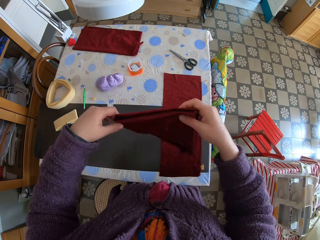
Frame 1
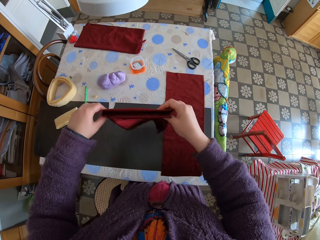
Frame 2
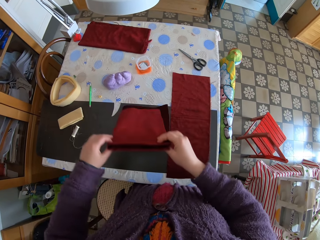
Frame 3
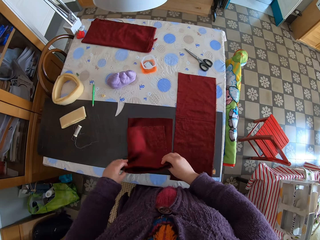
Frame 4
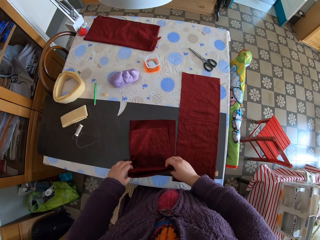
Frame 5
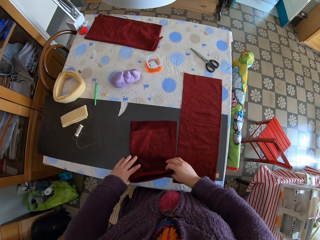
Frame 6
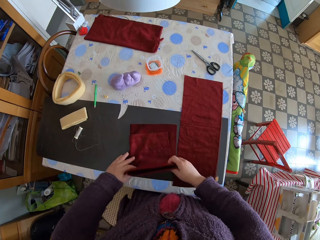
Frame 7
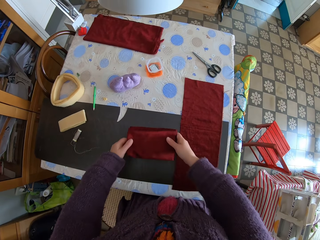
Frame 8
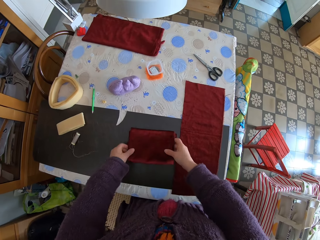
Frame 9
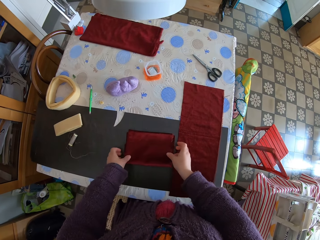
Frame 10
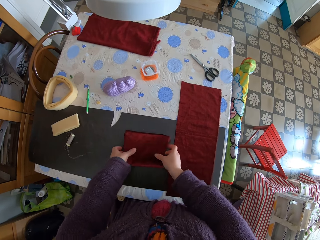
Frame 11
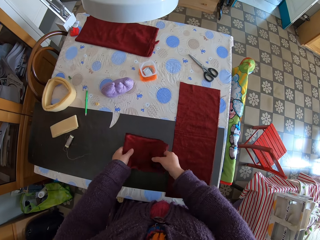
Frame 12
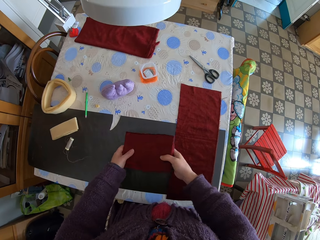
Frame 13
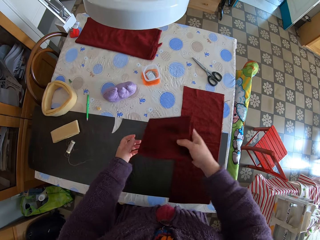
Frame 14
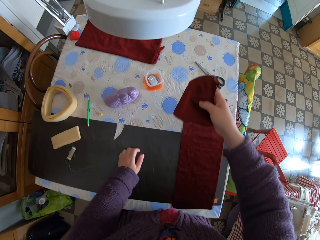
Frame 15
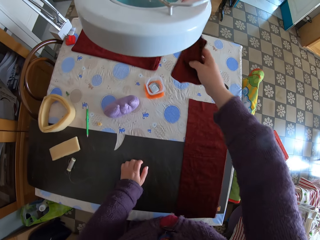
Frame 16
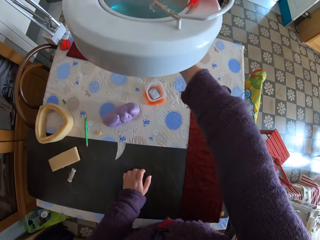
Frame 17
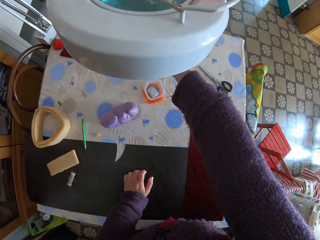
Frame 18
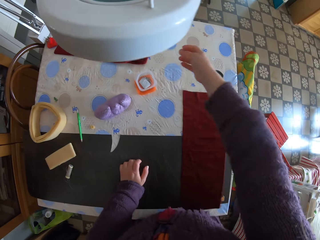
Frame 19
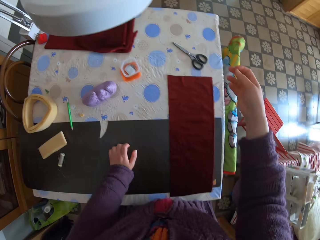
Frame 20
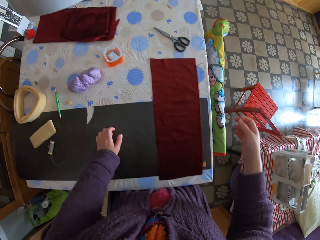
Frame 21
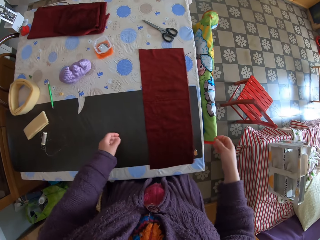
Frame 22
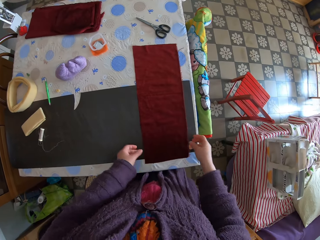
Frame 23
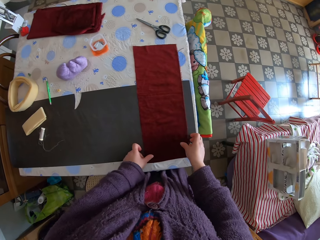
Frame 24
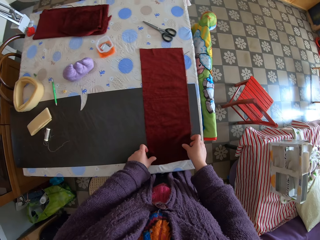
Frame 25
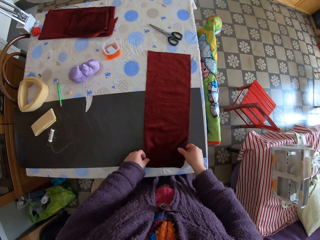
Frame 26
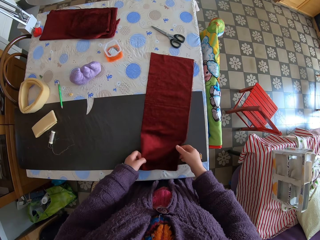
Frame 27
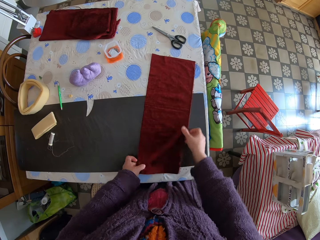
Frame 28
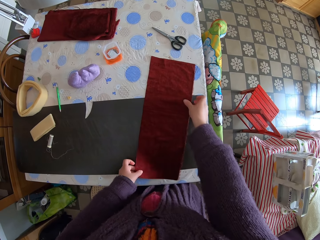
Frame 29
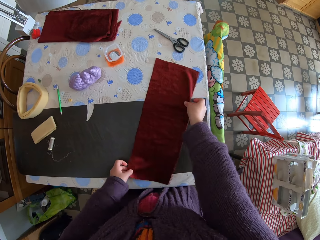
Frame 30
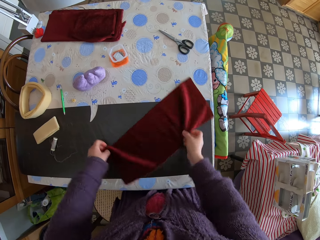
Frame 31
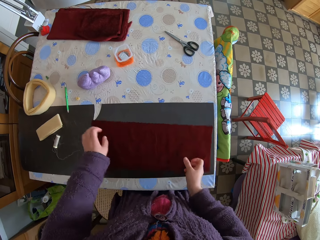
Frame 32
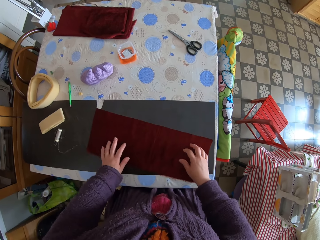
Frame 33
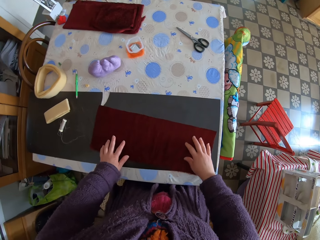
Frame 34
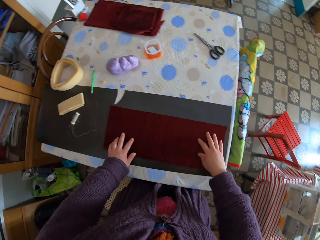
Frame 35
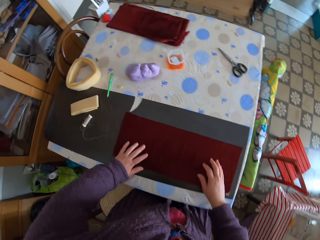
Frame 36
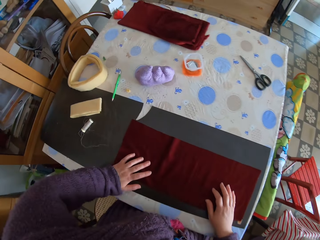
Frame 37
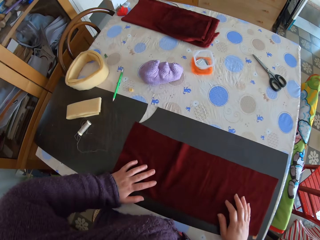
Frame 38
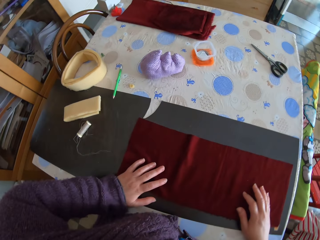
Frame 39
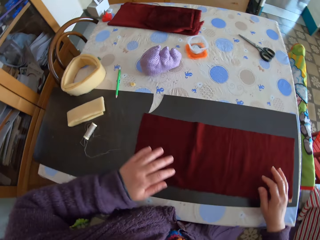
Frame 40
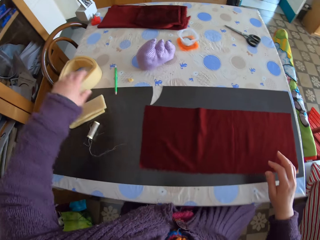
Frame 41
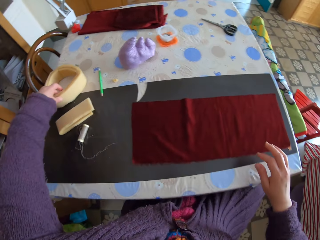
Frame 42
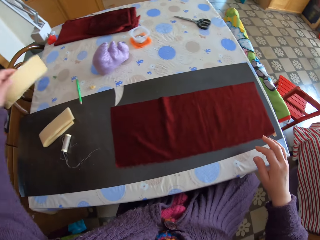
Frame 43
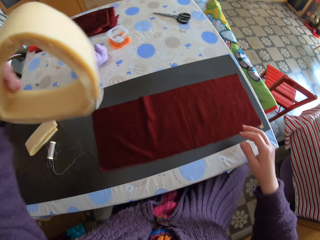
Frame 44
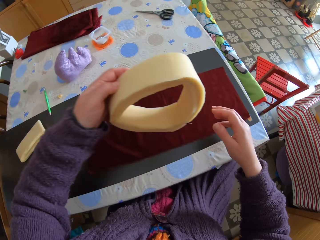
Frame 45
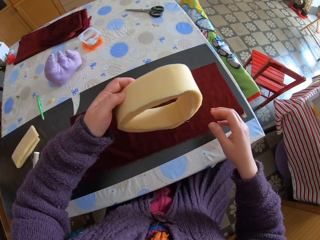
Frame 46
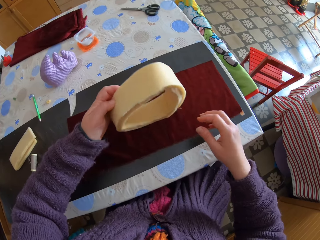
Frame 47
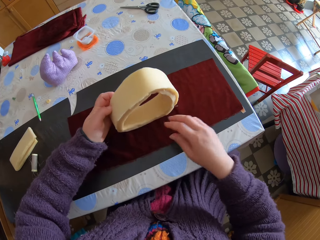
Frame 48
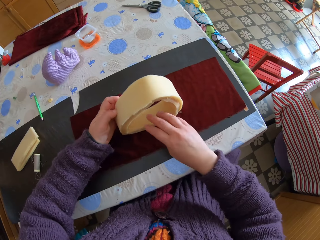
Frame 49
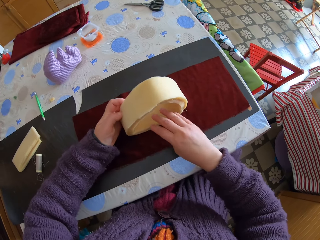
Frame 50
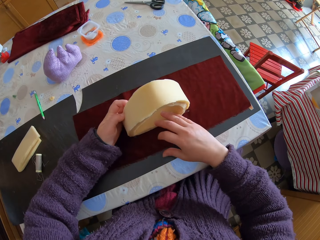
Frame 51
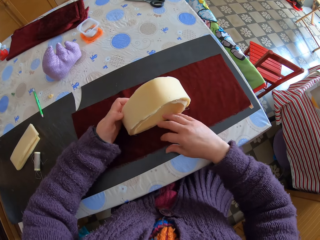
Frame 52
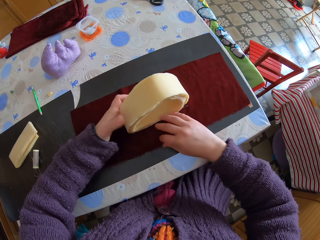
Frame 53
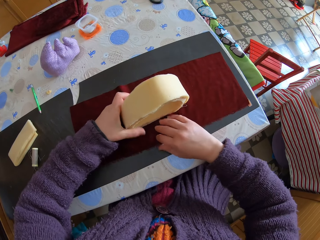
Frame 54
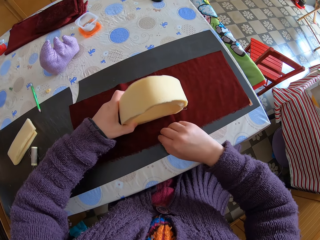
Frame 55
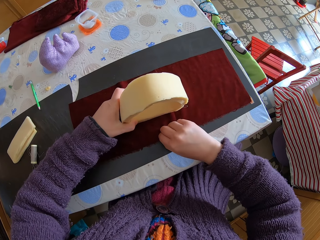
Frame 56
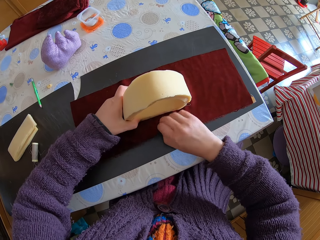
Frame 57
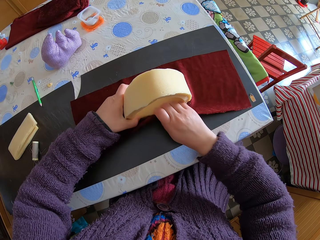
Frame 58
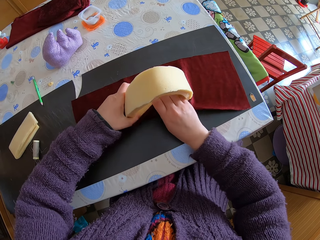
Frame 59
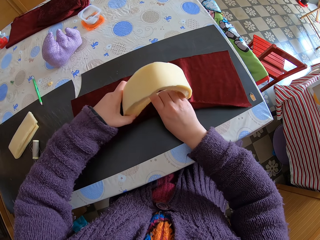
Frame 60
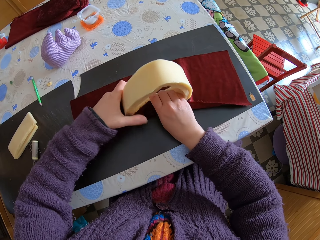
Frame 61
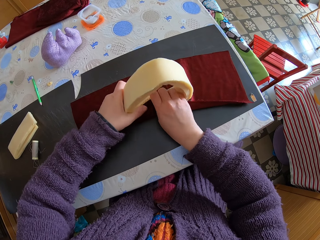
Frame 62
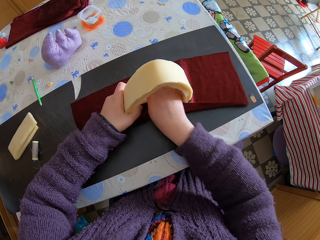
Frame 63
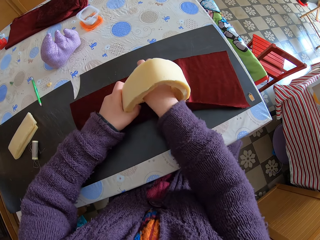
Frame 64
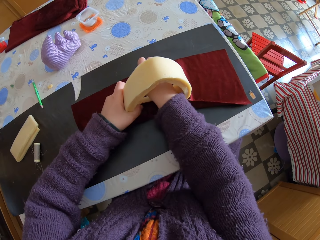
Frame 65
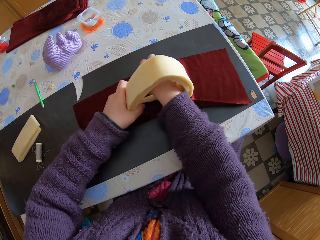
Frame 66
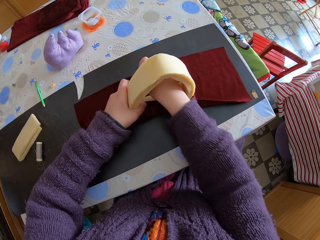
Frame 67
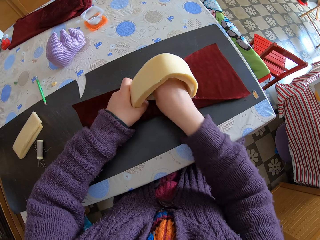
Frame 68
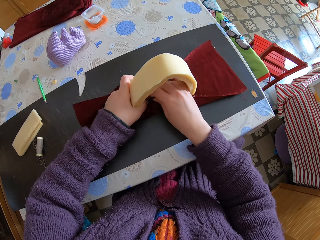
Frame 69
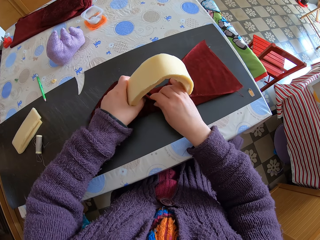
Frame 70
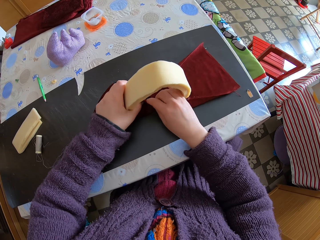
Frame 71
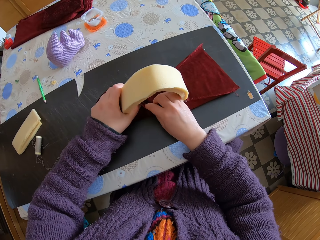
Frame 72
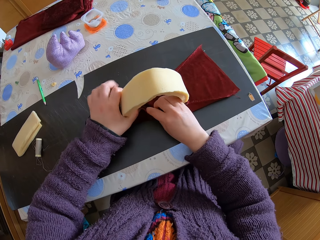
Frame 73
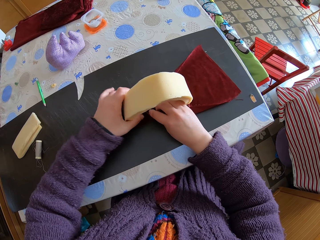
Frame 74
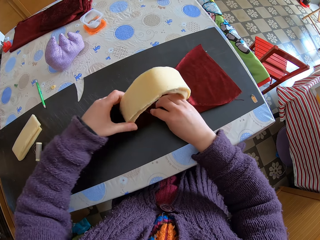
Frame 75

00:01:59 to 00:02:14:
The camera wearer puts the piece of cloth on the table. They fold the piece of cloth. They pick up the piece of cloth from the table. They drop the piece of cloth on another cloth. They move the piece of cloth. They turn the piece of cloth on the table. They sit down. They pick up the foam from the table. They place the foam on the piece of cloth. They wrap the piece of cloth around the foam.

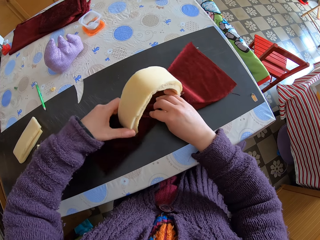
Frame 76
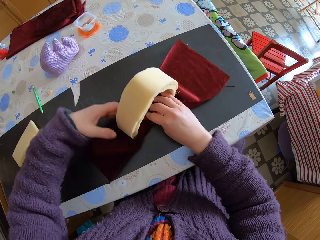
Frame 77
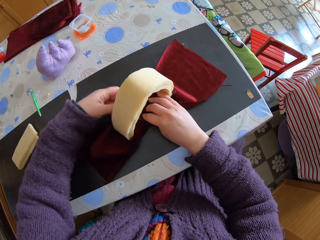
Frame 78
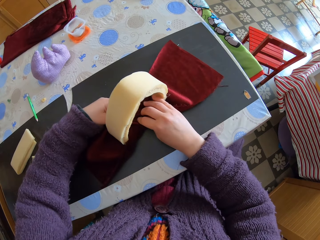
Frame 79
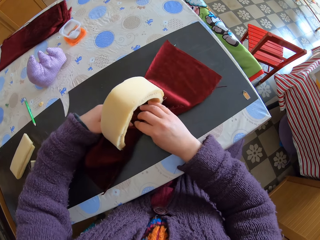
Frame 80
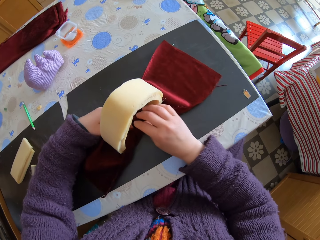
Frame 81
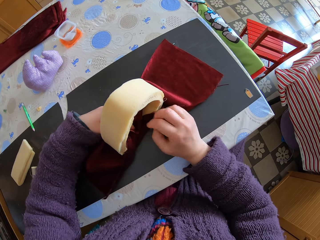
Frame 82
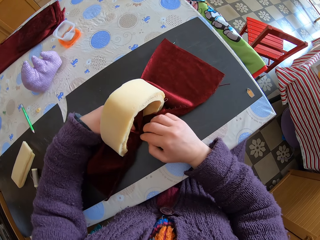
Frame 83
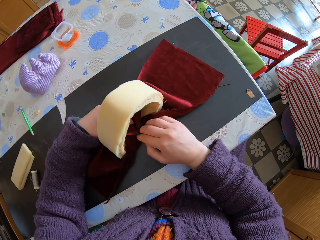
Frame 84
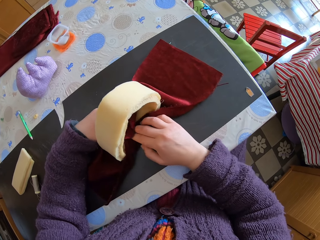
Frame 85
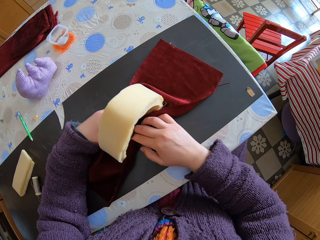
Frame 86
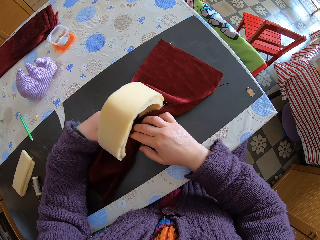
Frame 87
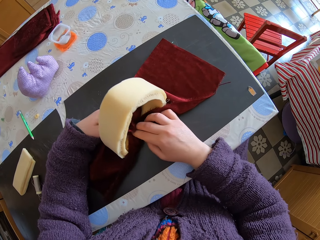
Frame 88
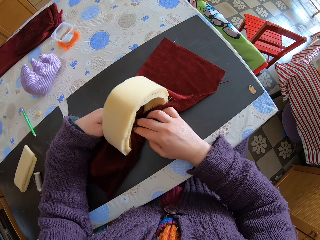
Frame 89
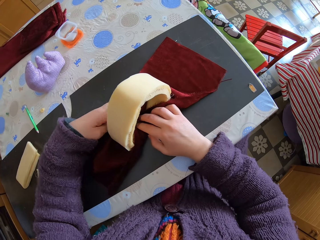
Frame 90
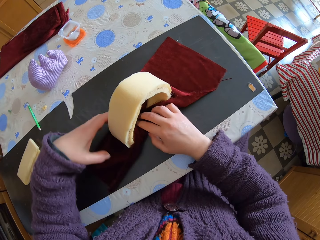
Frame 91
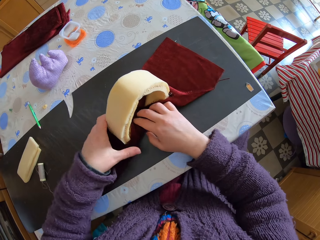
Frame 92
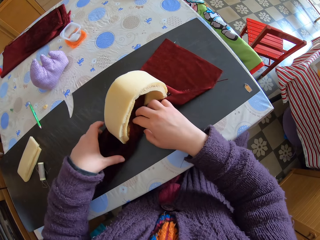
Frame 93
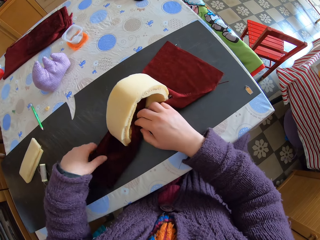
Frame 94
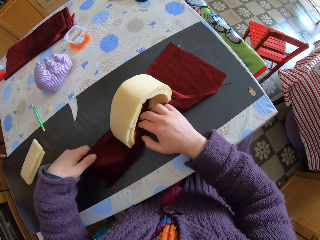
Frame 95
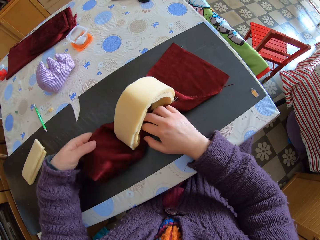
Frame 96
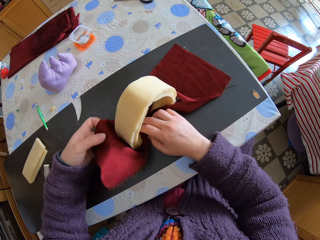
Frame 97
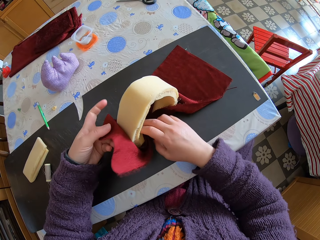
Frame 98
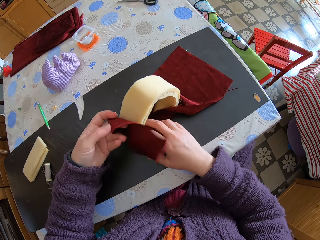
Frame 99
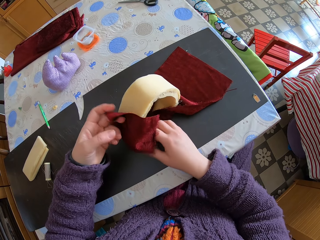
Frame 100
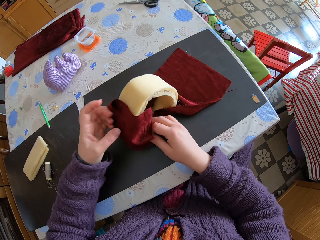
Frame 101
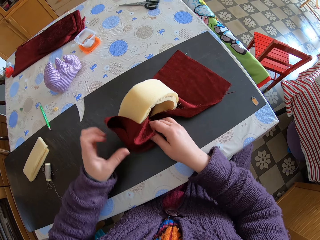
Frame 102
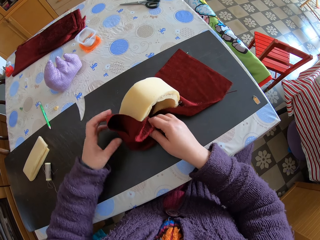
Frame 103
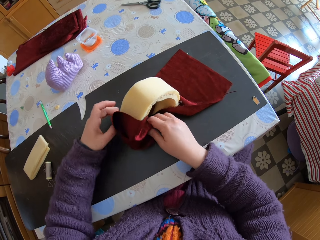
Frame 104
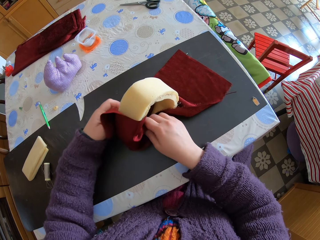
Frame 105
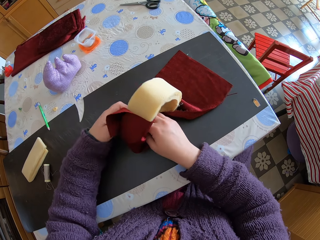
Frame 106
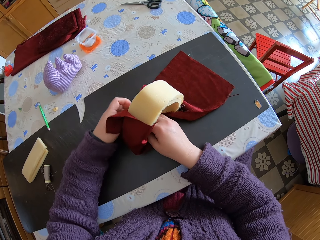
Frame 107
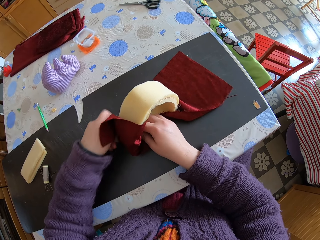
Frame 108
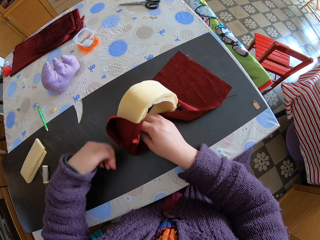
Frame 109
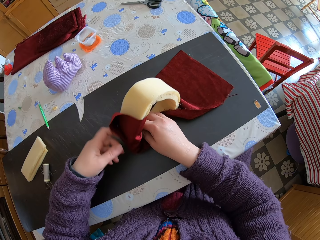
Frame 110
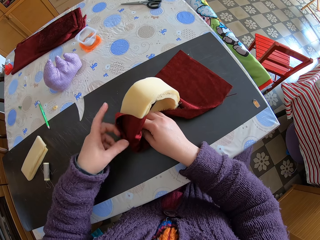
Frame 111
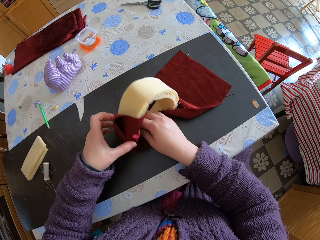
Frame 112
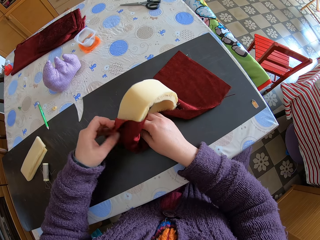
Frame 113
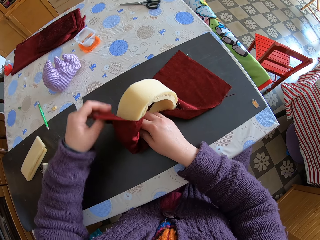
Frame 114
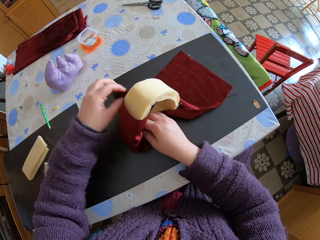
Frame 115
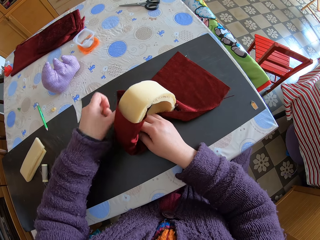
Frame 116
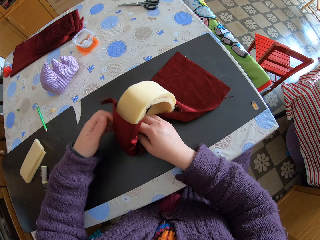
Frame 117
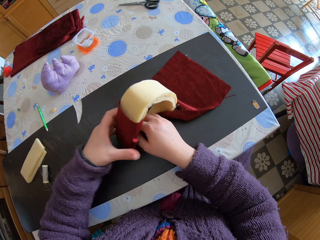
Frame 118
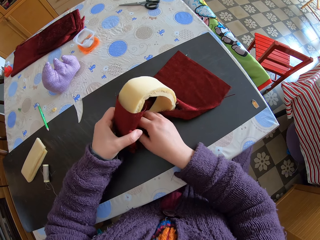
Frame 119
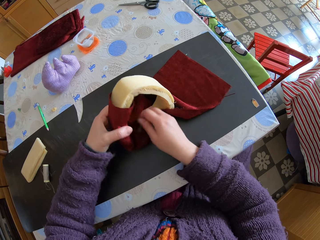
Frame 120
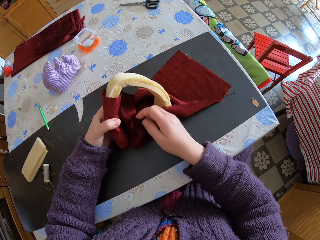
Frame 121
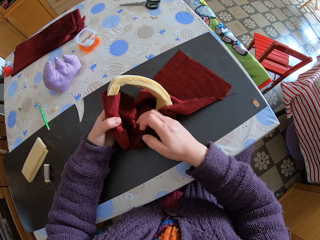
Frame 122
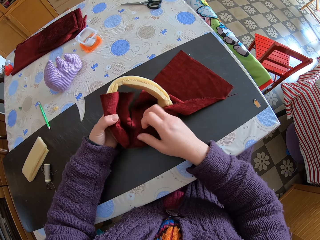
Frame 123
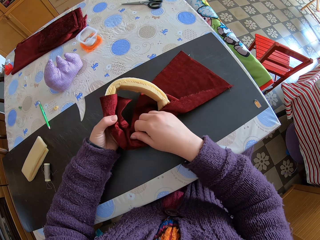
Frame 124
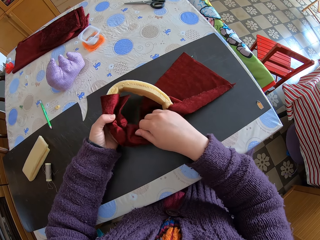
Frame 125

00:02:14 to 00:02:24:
The camera wearer passes the piece of sponge to the right hand. They roll the piece of cloth on the piece of sponge. They pass the piece of sponge to the left hand.
